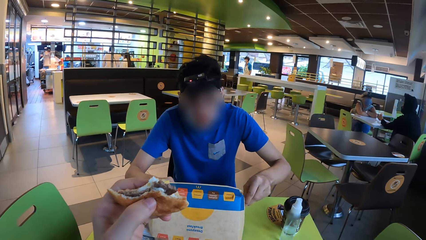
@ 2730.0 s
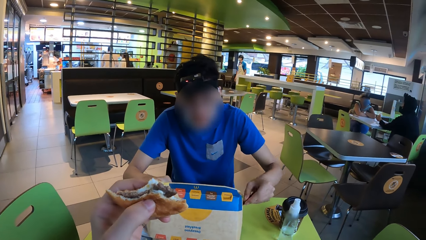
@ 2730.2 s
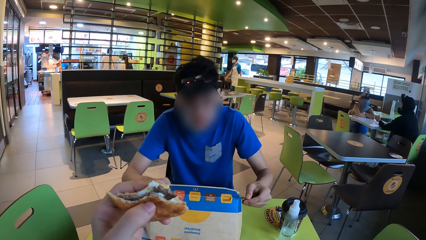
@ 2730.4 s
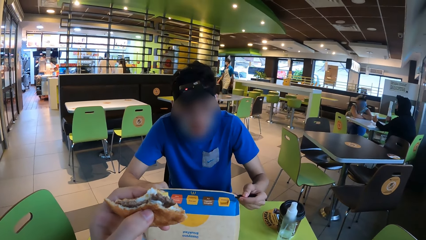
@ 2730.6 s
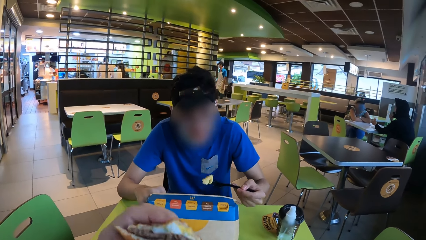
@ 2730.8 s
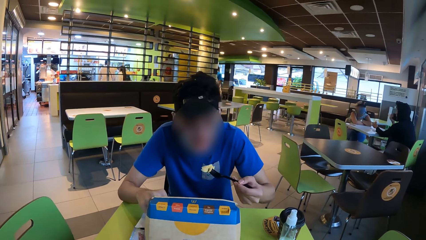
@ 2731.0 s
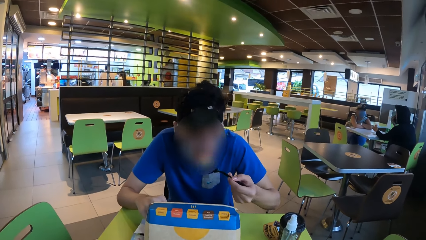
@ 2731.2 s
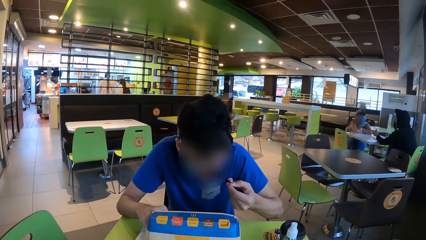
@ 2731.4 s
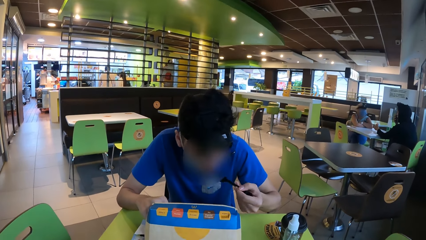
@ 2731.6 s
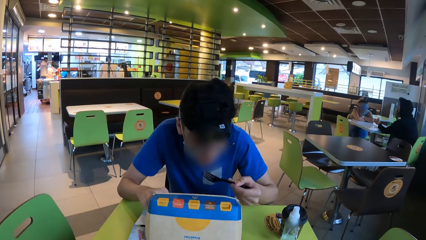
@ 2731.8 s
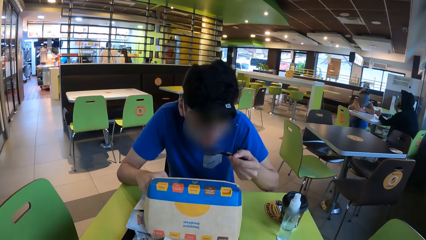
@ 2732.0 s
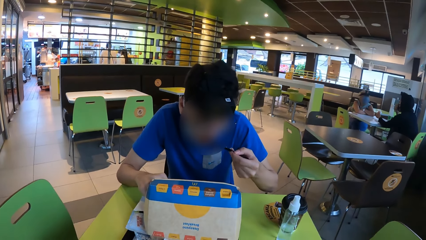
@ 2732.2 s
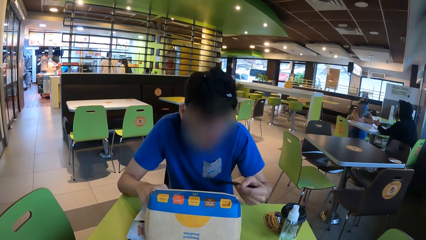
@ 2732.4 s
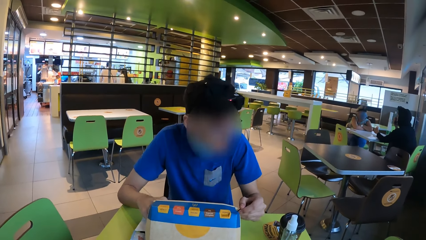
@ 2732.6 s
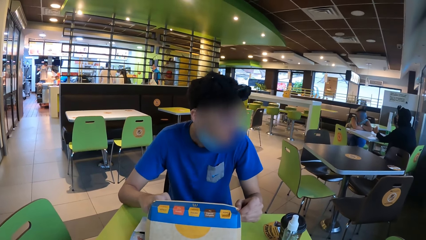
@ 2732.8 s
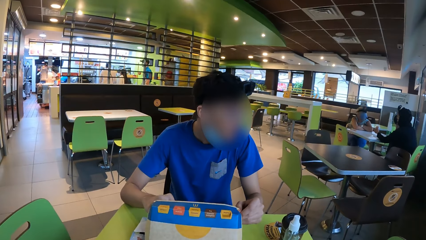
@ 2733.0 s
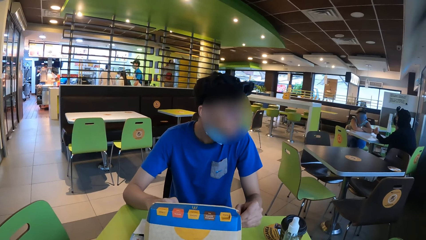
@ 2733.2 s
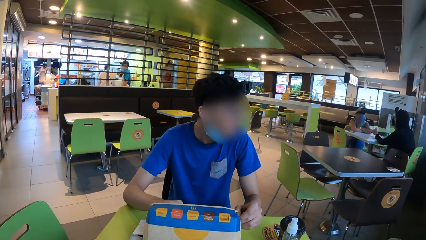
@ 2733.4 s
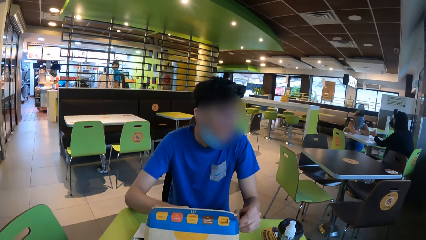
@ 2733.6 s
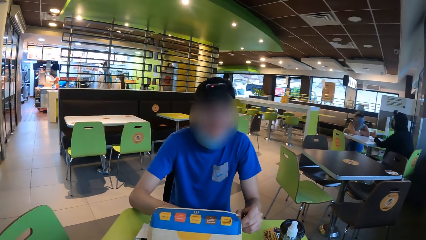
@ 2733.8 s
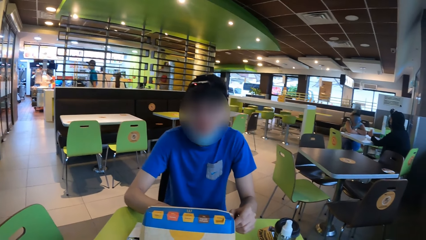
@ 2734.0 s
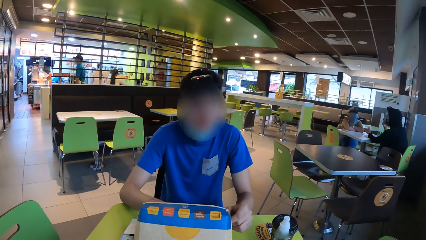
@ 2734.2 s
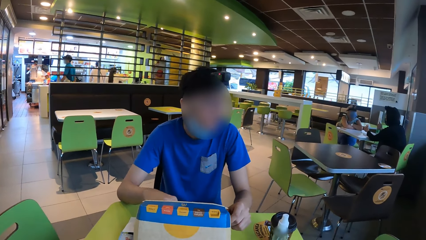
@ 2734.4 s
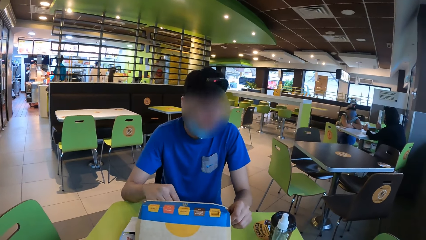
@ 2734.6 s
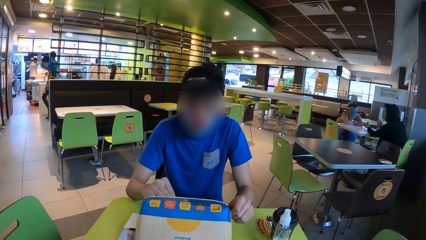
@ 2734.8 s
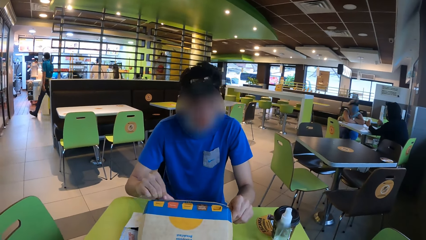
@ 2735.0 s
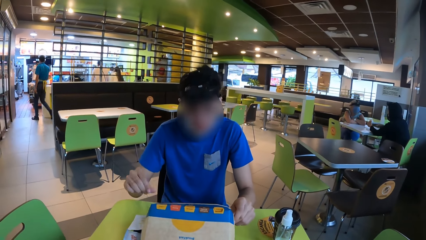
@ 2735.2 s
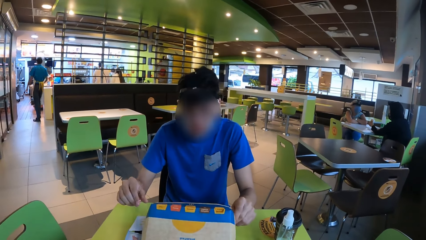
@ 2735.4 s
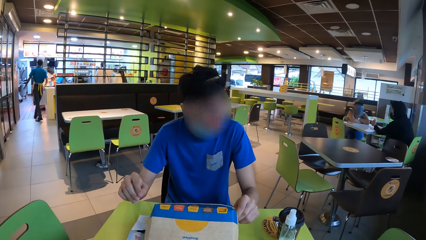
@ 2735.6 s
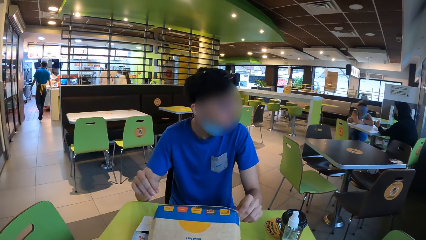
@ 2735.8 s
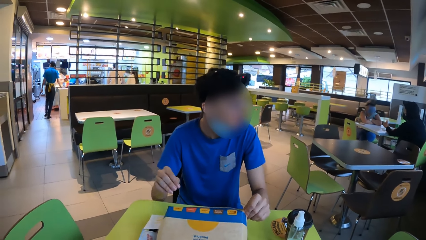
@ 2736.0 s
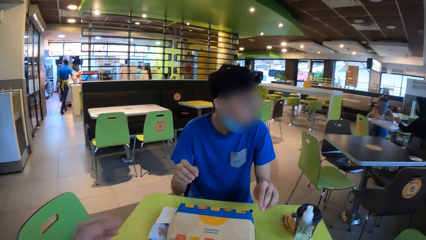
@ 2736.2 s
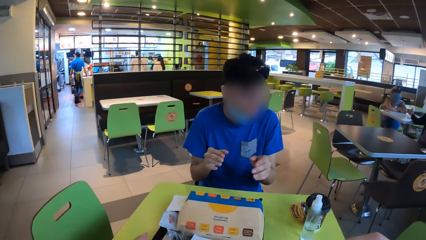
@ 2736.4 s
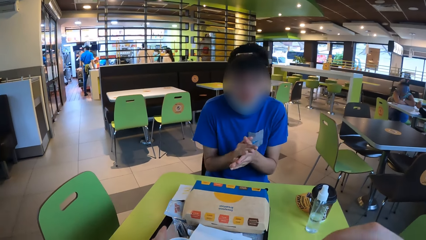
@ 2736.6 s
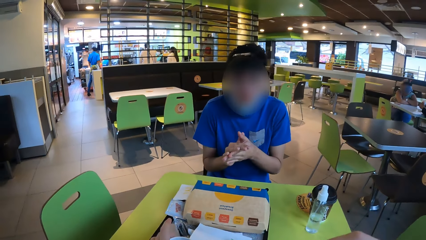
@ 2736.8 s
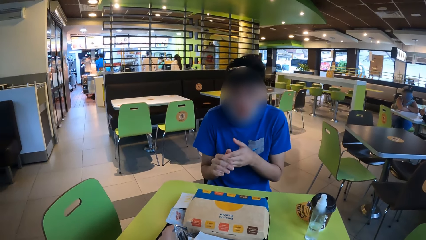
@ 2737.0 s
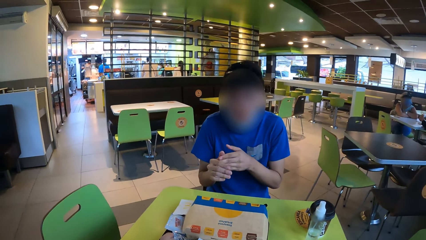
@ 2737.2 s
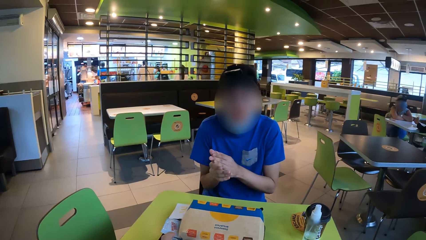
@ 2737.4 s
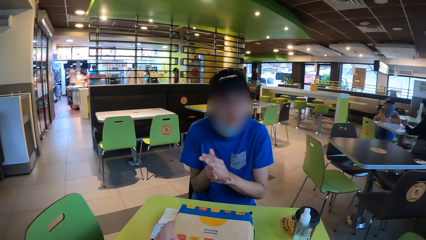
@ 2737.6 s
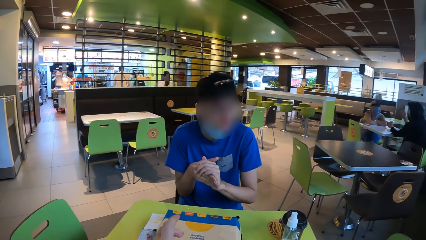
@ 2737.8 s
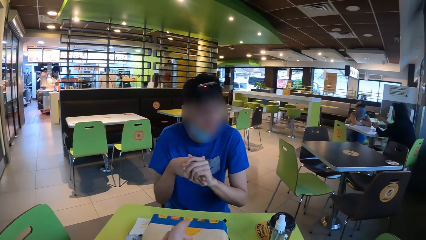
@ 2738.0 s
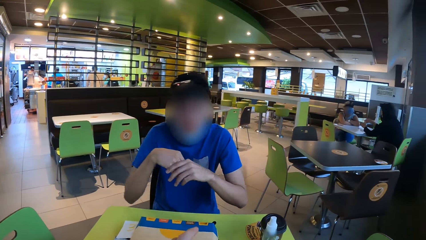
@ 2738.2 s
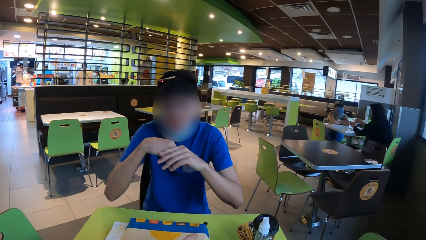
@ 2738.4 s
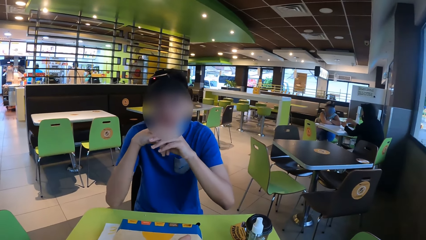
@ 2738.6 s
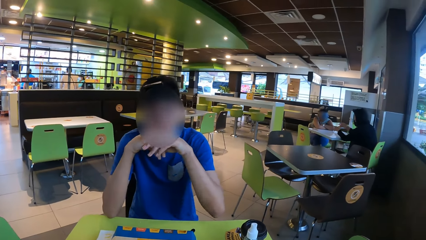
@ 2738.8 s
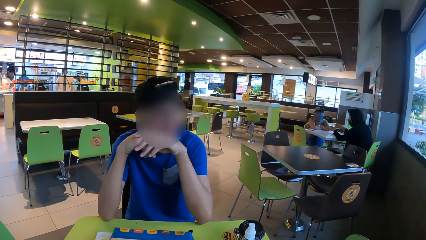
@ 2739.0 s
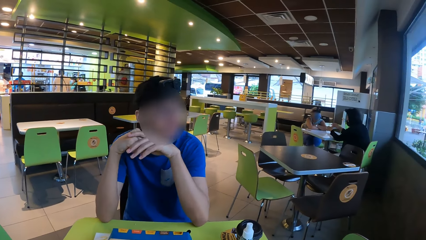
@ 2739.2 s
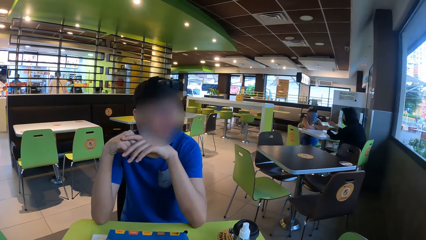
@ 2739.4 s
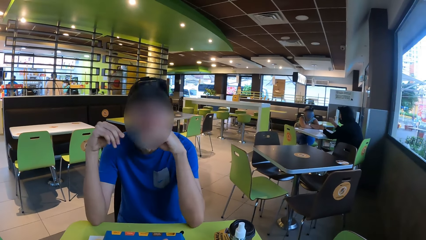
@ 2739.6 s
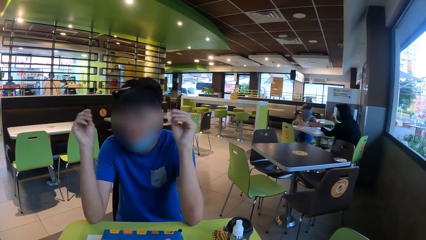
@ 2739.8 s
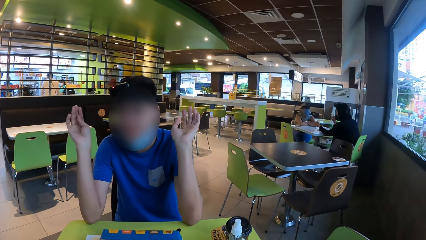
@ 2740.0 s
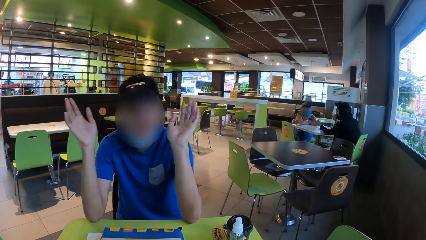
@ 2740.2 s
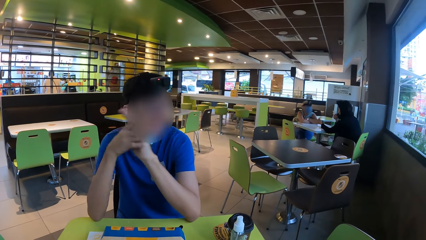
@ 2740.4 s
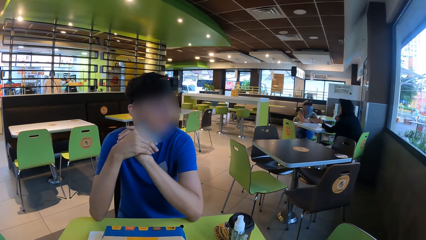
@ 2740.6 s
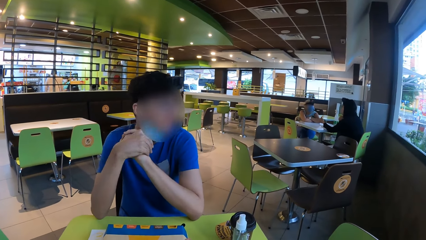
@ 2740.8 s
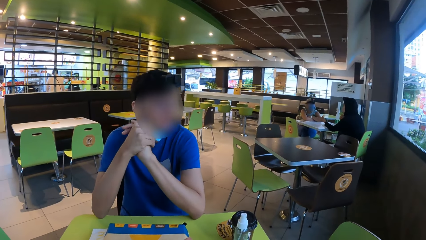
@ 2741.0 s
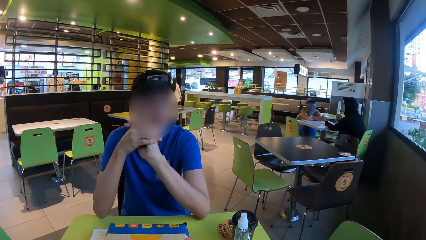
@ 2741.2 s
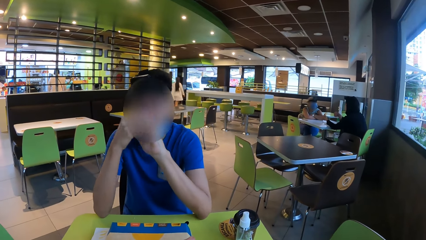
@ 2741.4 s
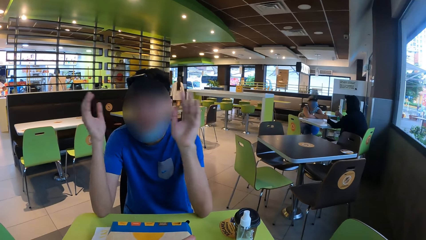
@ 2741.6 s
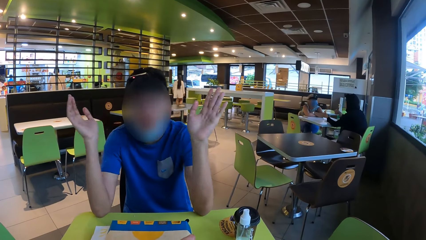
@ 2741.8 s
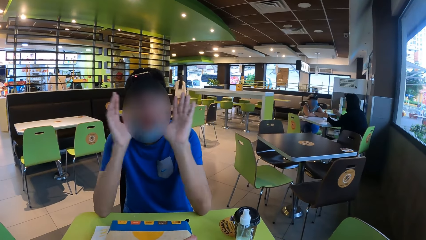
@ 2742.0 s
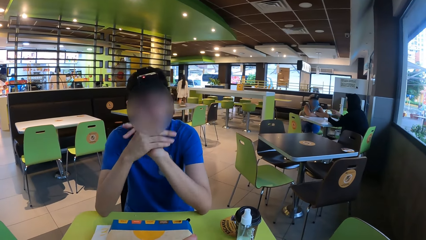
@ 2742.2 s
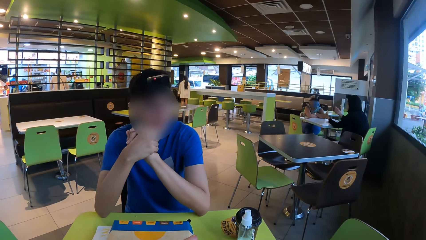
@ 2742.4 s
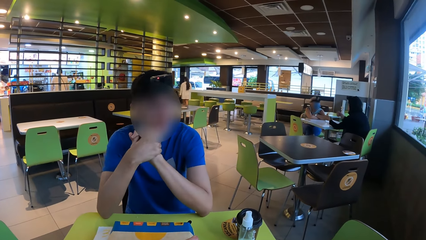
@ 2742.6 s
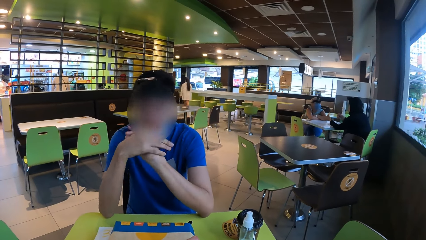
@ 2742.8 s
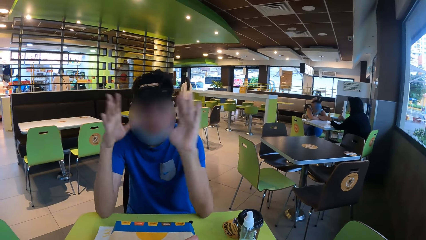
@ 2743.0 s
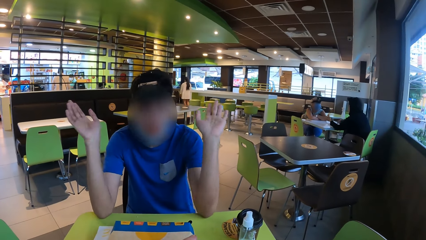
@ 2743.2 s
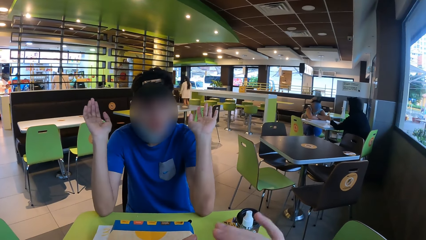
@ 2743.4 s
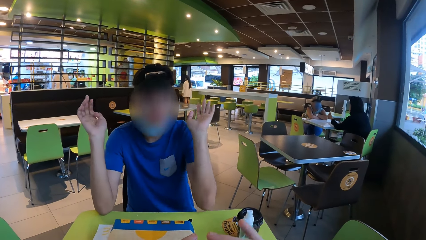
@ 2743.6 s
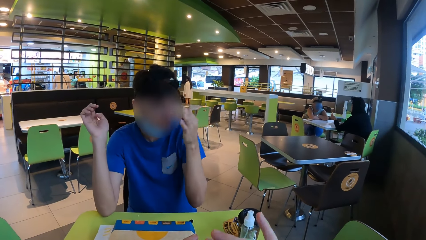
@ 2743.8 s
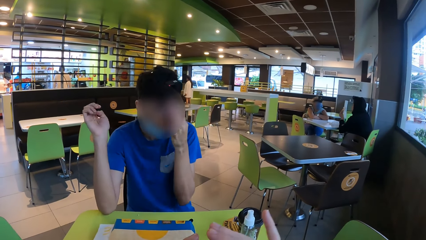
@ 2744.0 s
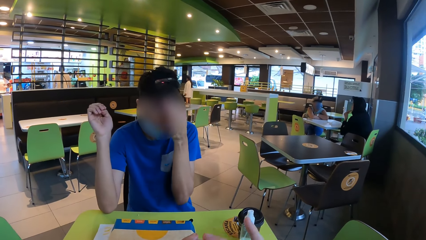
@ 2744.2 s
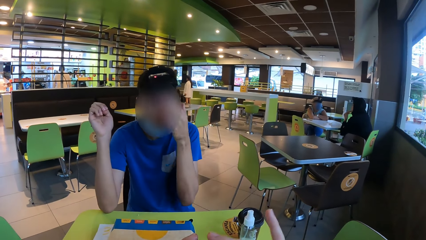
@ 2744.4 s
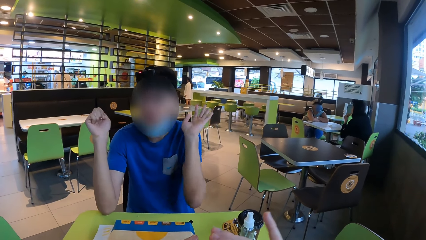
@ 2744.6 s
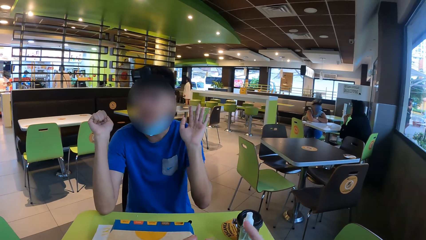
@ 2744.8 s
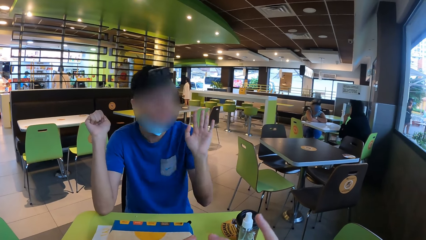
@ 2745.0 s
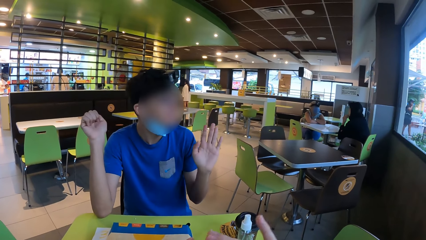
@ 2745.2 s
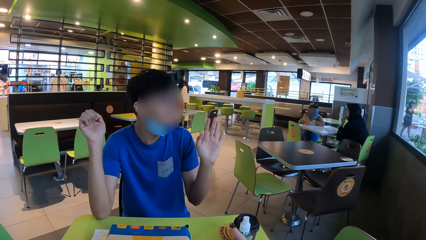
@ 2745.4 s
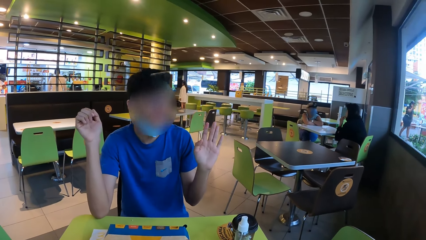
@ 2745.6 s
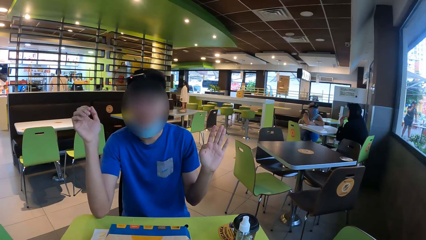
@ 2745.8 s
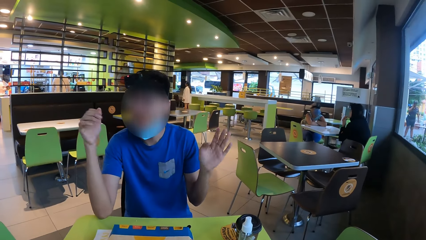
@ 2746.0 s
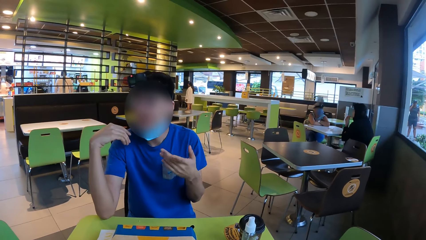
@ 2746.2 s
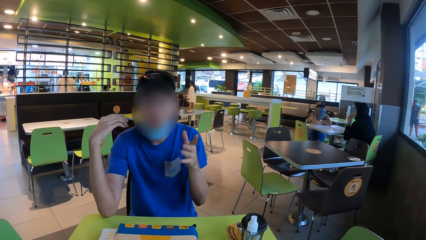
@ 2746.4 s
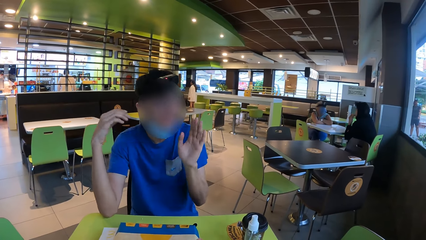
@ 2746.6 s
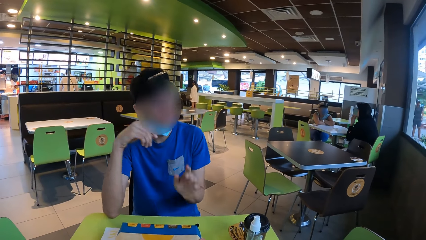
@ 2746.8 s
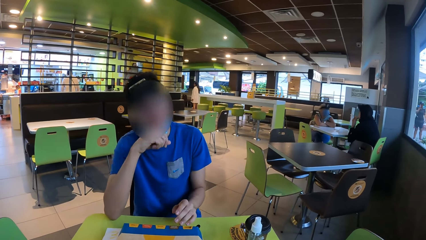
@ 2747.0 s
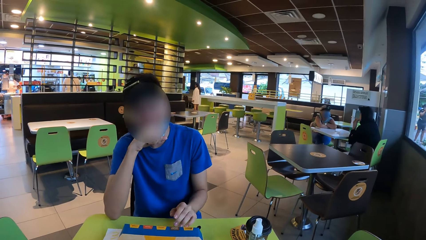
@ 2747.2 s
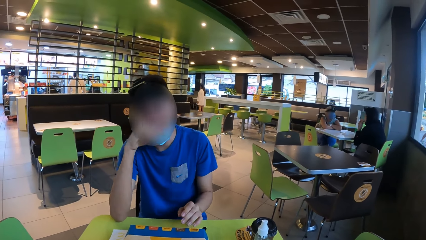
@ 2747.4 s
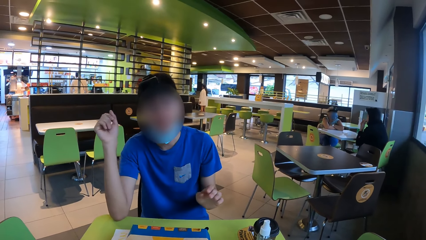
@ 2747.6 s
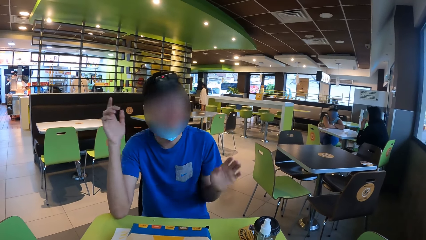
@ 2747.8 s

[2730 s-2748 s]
A man holds the snack with the spoon. The man eats. The camera wearer looks at the man. The man puts the spoon in the food box. The camera wearer looks around. They look around again. The man rubs the hands. The man gestures to the camera wearer. The man holds his hands together.
